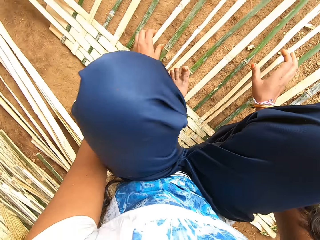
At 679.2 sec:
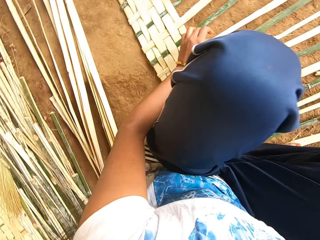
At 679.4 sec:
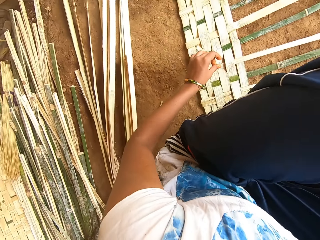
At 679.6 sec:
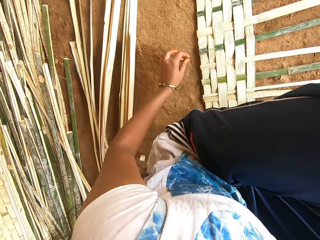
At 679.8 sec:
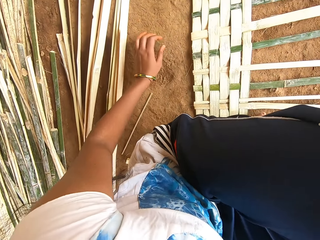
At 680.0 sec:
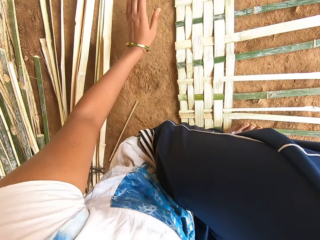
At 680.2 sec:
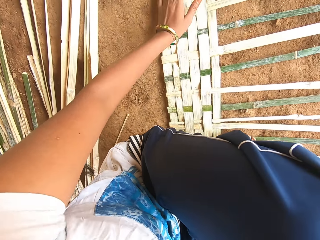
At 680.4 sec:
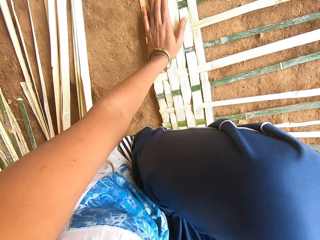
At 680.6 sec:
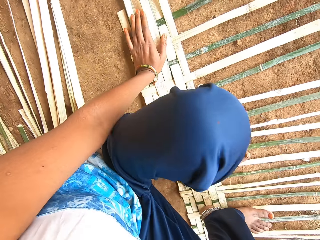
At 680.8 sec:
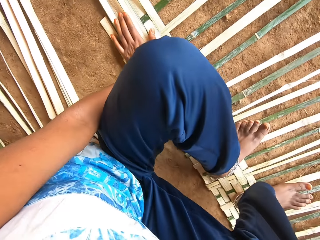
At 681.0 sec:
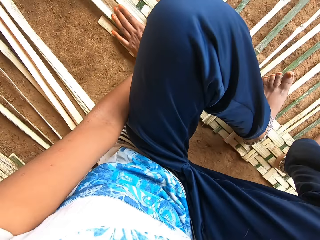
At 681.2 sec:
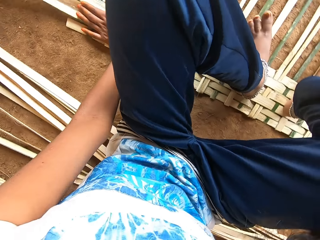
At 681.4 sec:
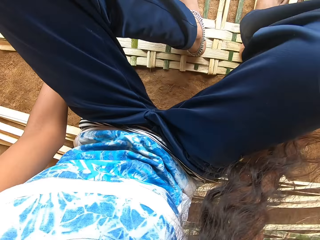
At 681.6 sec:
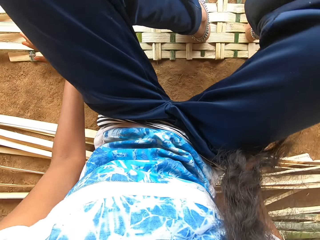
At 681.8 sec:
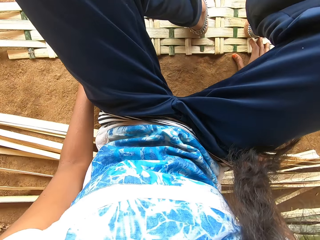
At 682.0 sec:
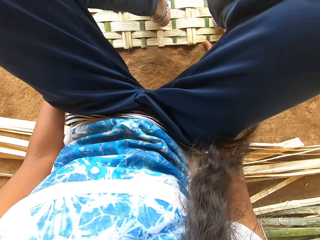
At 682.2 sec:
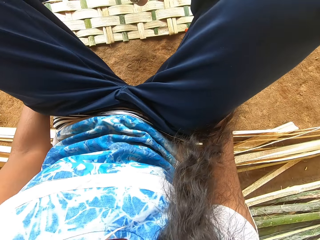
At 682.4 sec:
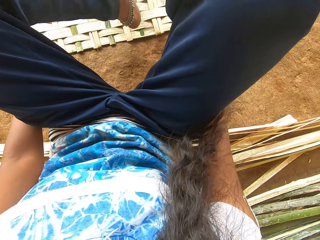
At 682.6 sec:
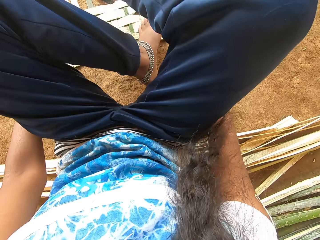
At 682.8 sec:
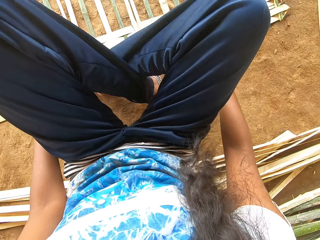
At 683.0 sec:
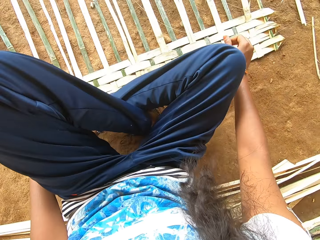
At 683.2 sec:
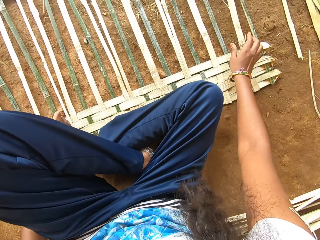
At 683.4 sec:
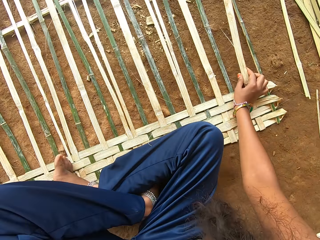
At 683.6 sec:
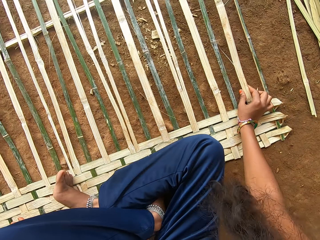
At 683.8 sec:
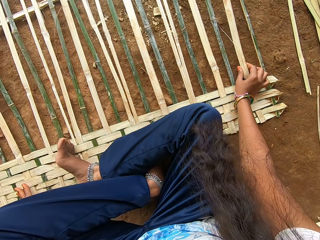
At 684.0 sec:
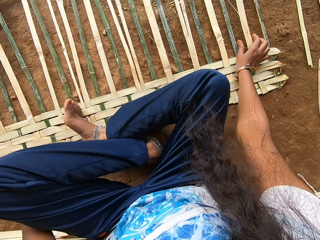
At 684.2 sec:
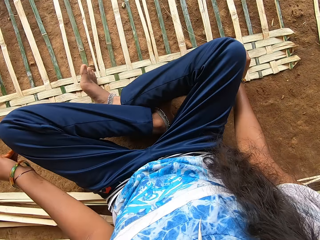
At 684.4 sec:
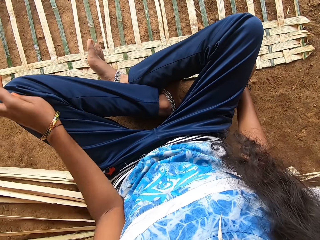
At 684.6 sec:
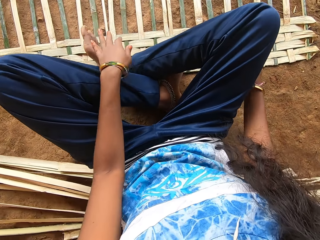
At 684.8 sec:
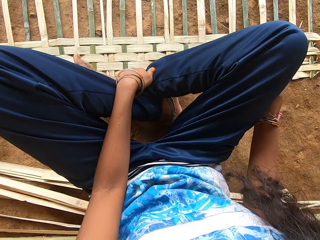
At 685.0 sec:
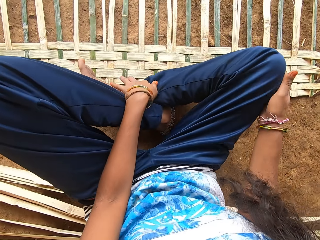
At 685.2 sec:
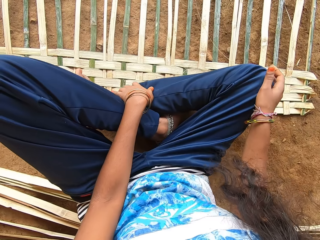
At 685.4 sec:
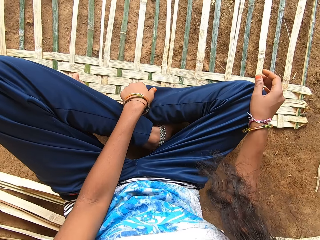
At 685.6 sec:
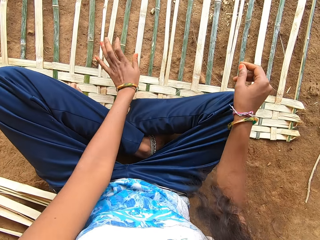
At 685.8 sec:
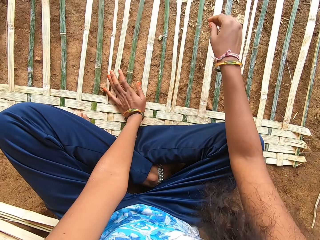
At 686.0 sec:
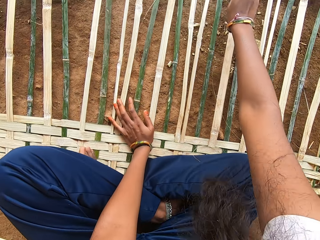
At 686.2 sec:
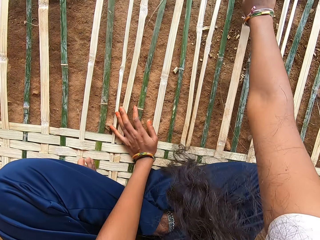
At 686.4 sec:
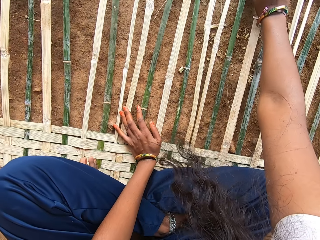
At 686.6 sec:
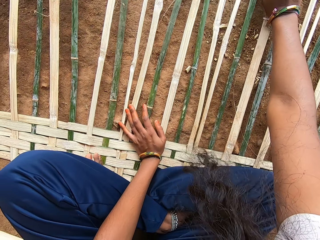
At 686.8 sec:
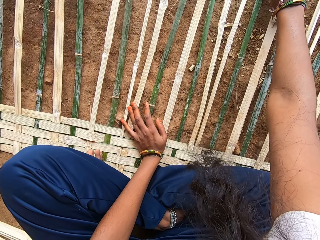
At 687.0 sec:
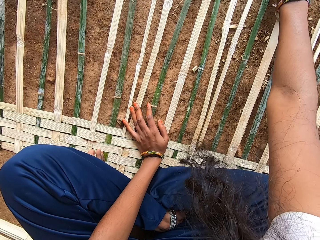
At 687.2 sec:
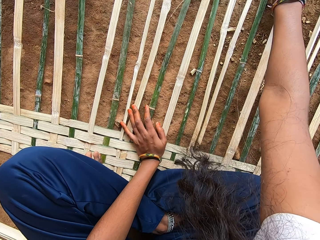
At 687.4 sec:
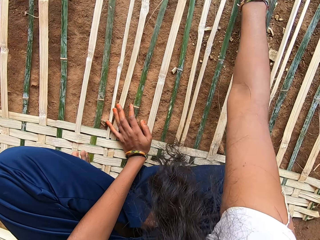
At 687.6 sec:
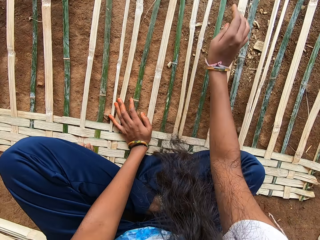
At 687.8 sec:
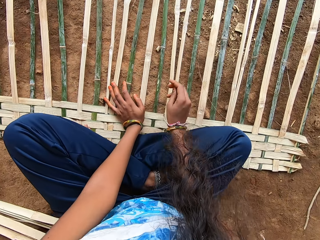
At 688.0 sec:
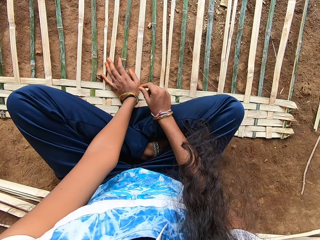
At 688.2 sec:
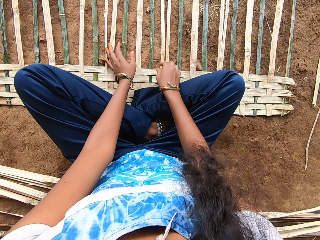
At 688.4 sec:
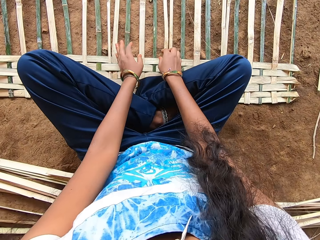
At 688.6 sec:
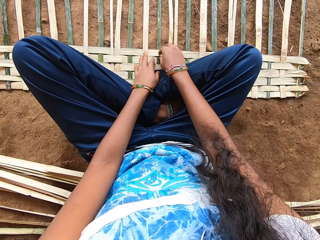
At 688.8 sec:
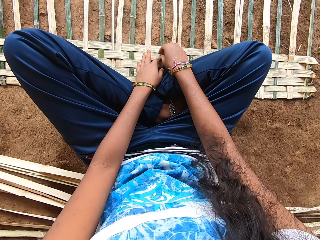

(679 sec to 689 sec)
The camera wearer places her left hand on the mat. She sits on the ground. She folds the legs. She moves the mat on the ground with her right hand. She touches her right leg with her left hand. She places her right leg on the mat. She places her left hand on the mat. She adjusts the bamboo strips of the mat with her right hand.

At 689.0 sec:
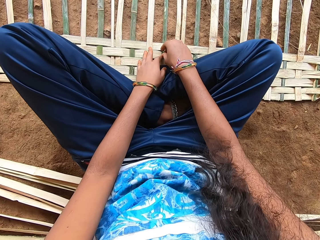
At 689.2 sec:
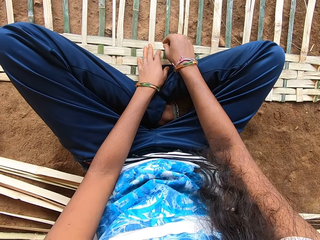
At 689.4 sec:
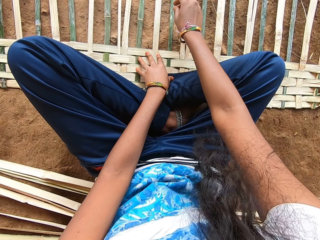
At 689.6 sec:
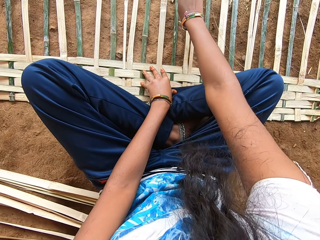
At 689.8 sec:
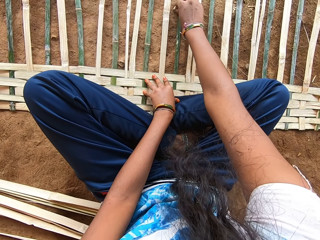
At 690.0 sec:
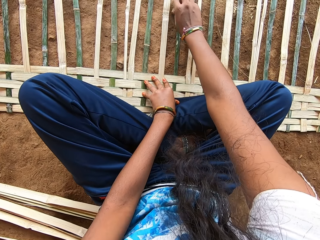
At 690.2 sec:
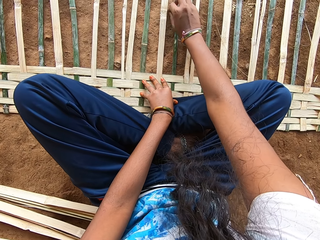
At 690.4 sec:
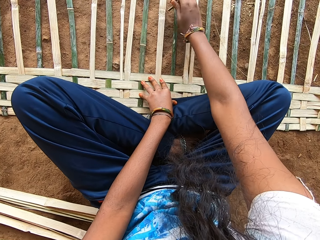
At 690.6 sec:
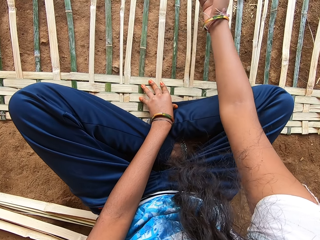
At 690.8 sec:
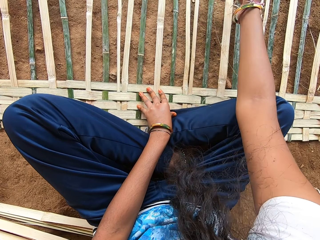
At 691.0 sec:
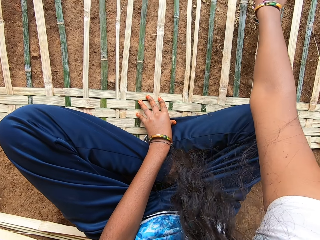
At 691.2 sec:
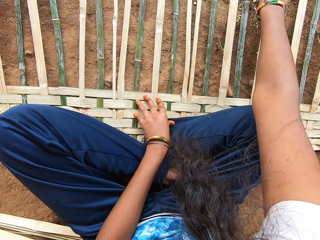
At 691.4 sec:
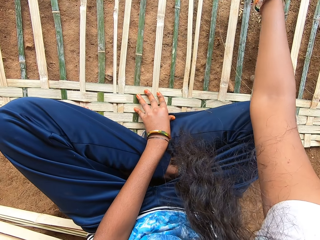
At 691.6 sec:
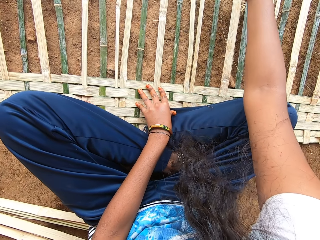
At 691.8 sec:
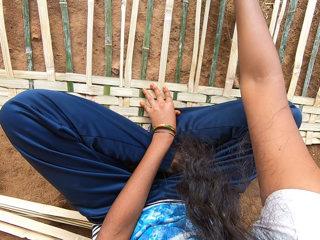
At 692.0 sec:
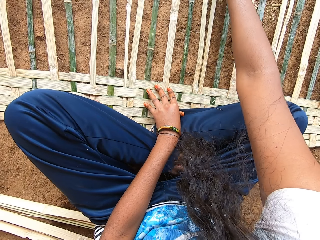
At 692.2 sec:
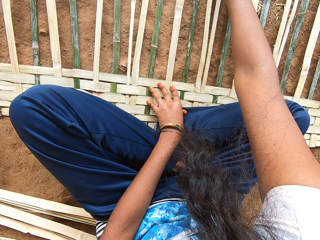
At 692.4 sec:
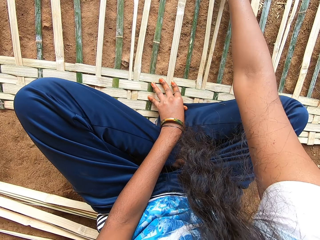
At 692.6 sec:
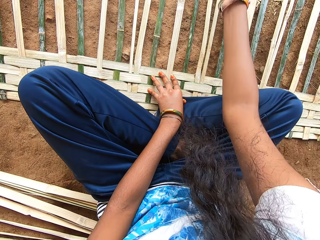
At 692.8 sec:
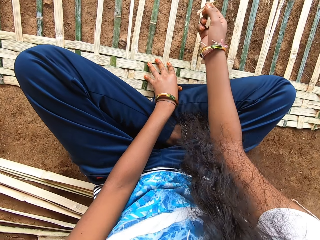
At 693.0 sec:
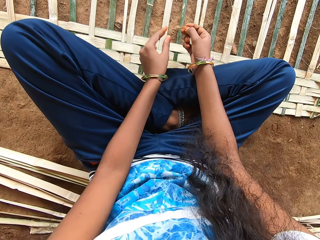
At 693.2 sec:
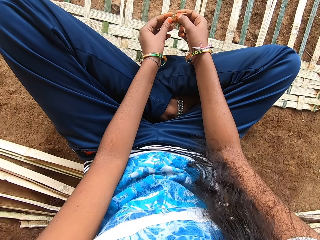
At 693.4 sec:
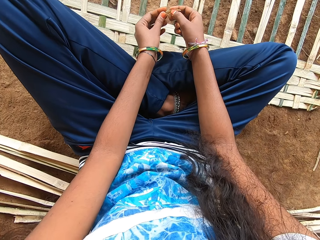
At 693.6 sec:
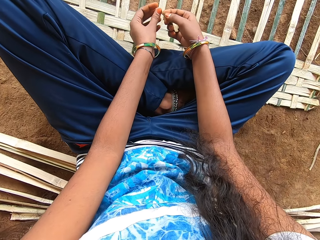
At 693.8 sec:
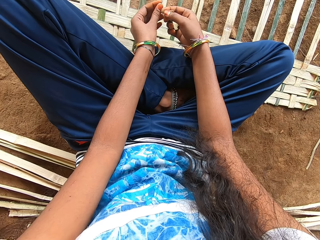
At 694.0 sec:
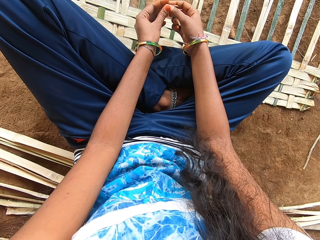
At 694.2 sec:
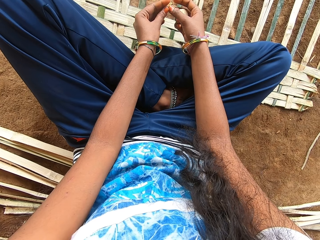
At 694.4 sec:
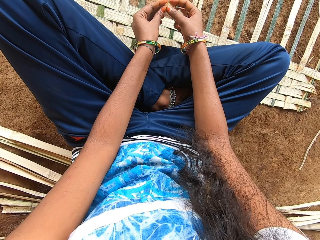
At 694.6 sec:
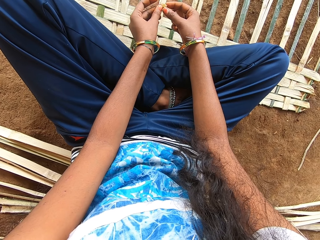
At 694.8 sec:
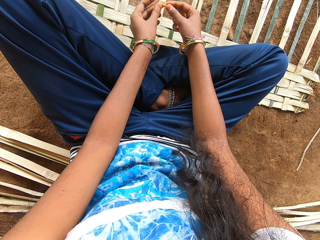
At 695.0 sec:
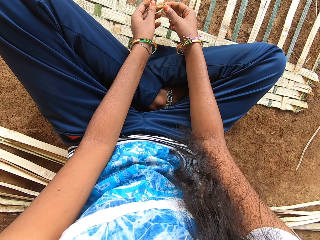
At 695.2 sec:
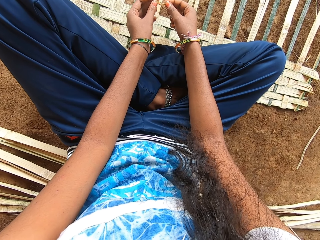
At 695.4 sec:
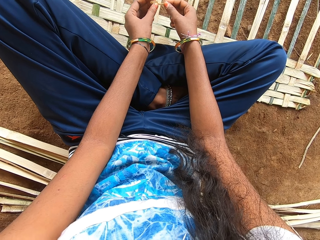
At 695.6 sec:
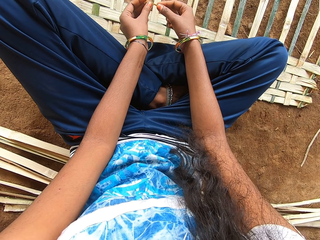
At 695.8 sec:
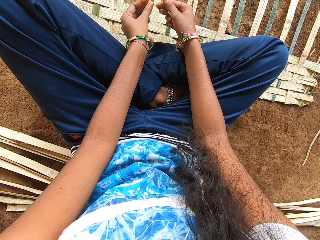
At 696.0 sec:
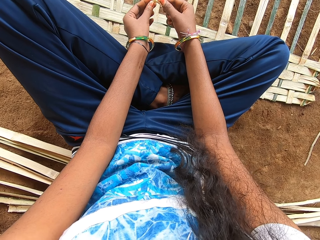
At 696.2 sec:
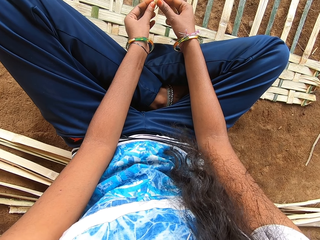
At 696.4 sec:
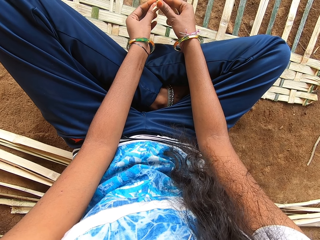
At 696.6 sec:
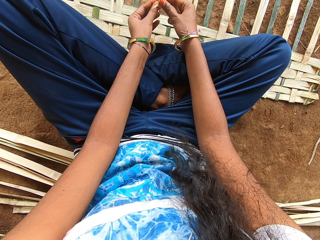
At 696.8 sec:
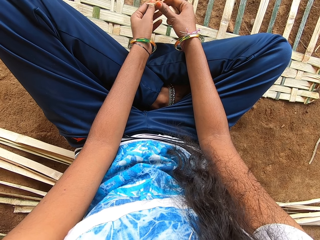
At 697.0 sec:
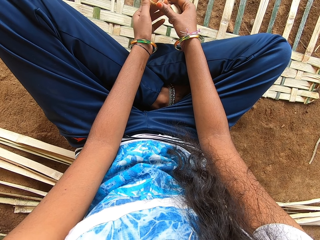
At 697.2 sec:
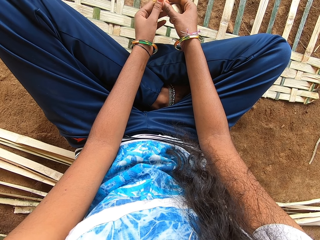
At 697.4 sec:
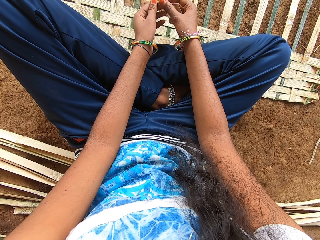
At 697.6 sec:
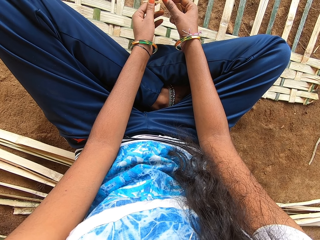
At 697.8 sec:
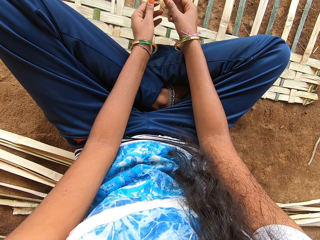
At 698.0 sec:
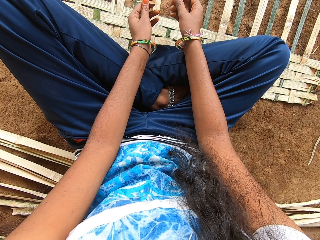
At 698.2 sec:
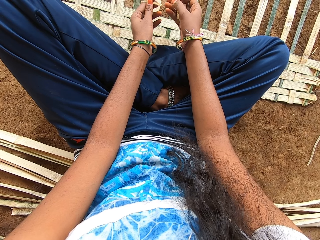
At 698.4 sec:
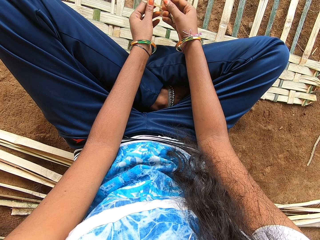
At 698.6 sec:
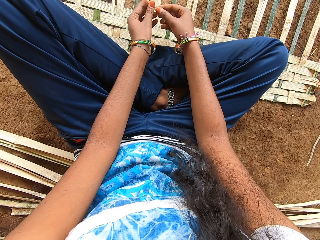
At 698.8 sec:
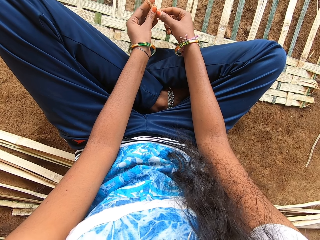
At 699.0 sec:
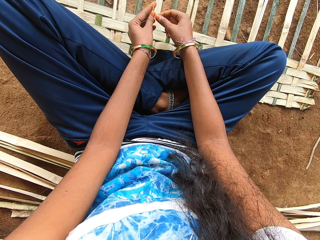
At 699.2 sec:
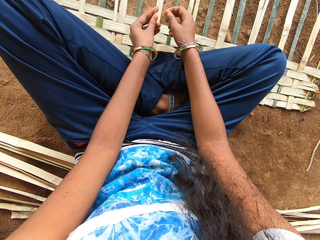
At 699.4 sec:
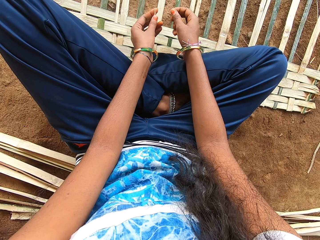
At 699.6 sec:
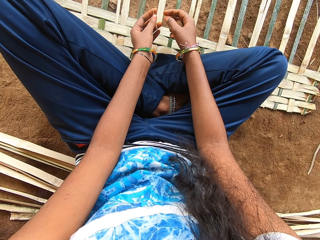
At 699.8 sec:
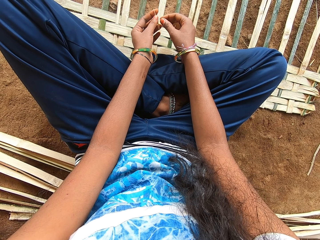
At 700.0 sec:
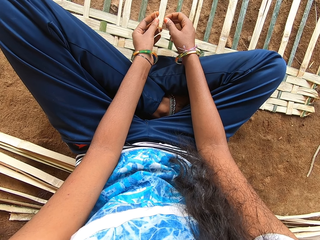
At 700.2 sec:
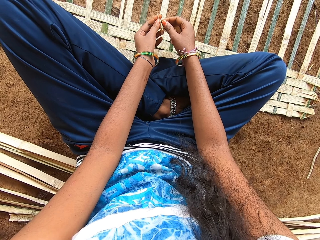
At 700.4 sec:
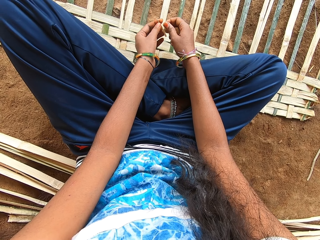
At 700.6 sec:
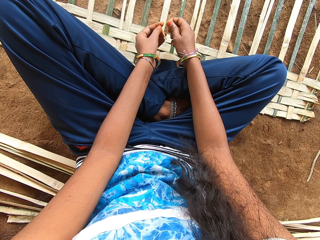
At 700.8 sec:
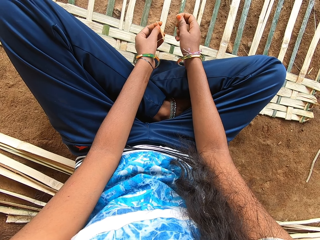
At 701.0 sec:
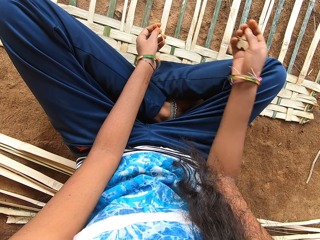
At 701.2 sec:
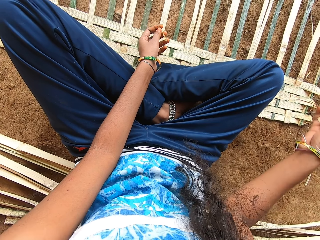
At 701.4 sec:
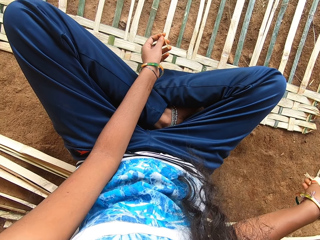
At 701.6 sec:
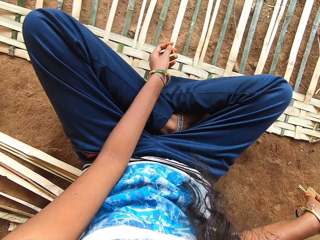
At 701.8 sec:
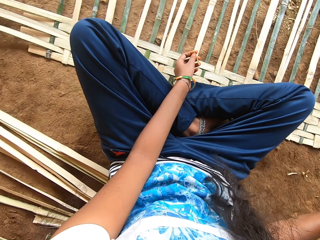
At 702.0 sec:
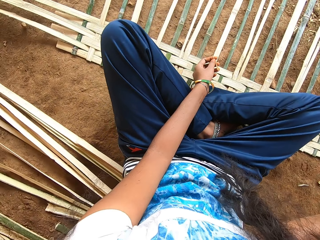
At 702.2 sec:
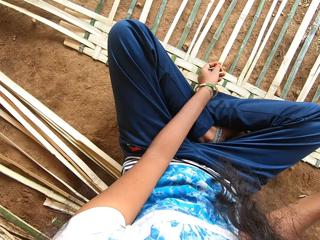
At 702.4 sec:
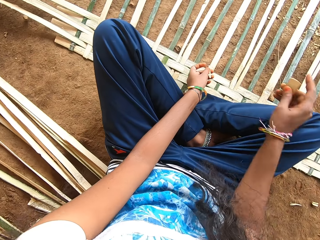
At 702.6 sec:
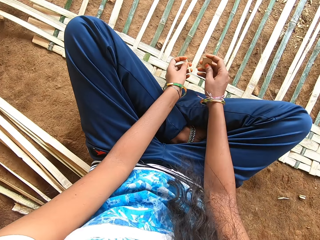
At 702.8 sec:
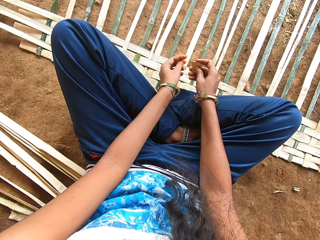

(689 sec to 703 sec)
The camera wearer picks up some pieces of bamboo strips from the ground with her right hand. She holds a piece of bamboo strip with both hands. She drops the pieces of bamboo strips on the ground with her right hand.
